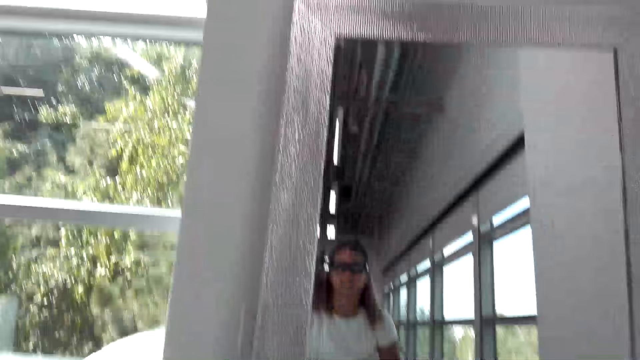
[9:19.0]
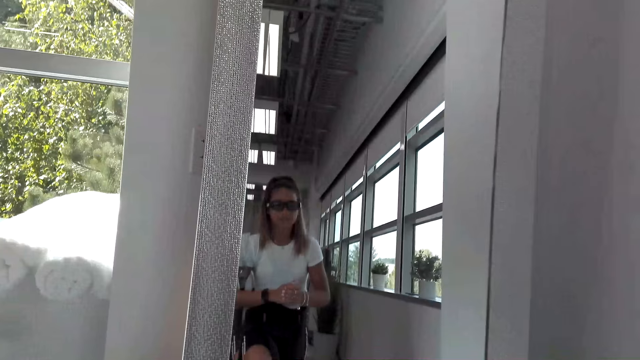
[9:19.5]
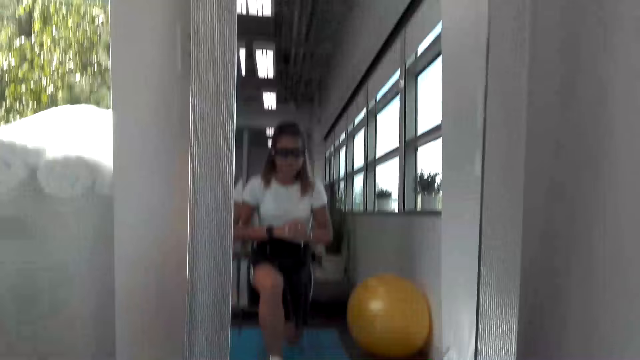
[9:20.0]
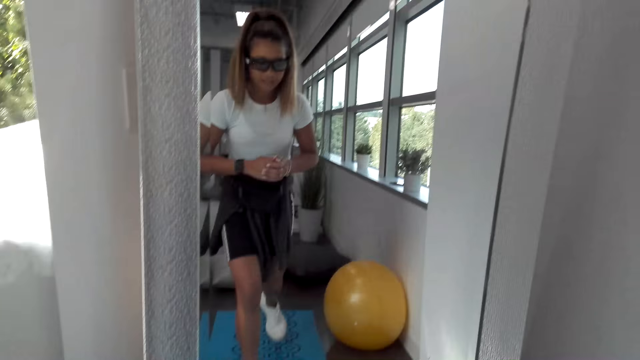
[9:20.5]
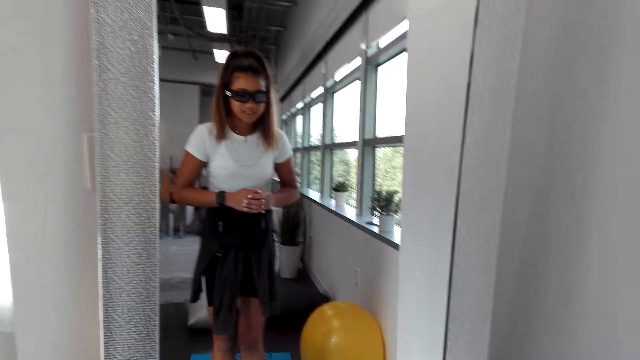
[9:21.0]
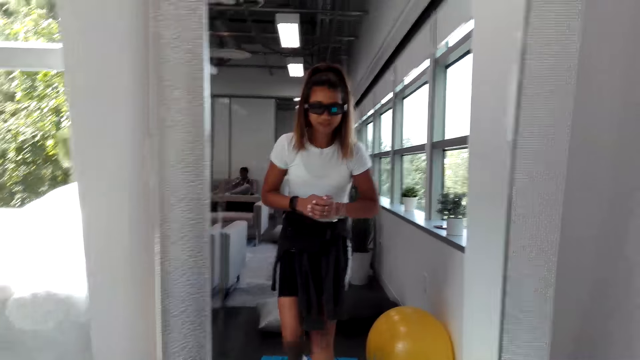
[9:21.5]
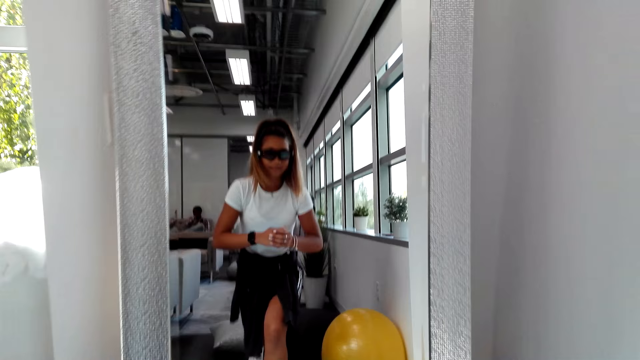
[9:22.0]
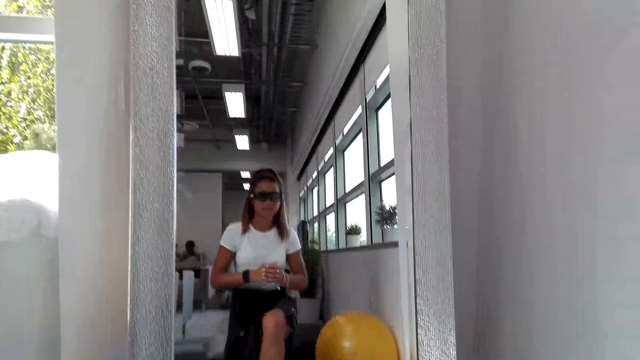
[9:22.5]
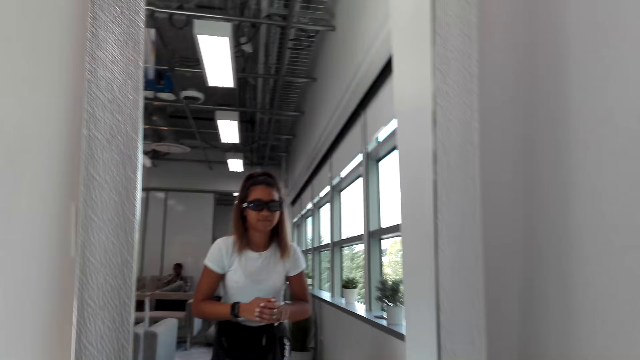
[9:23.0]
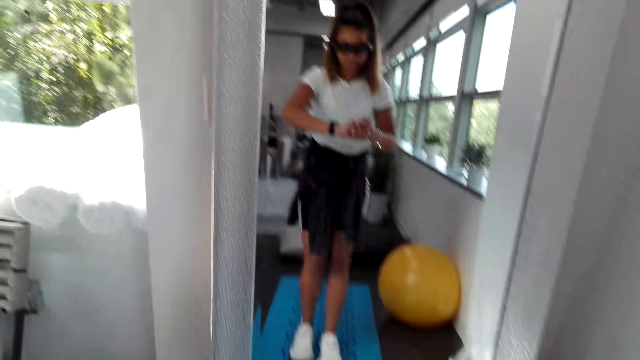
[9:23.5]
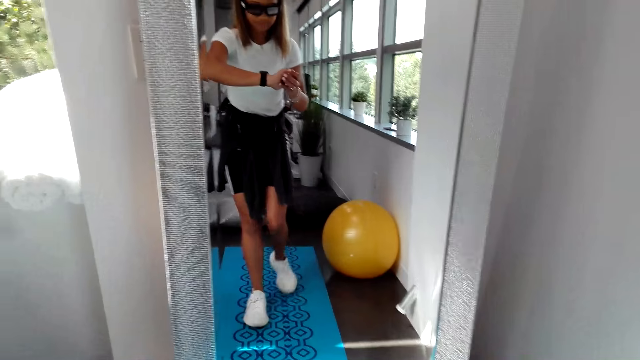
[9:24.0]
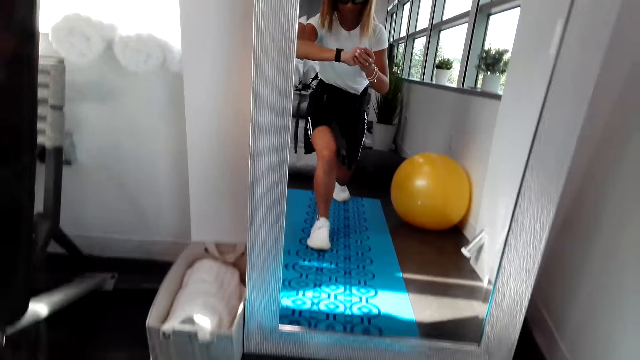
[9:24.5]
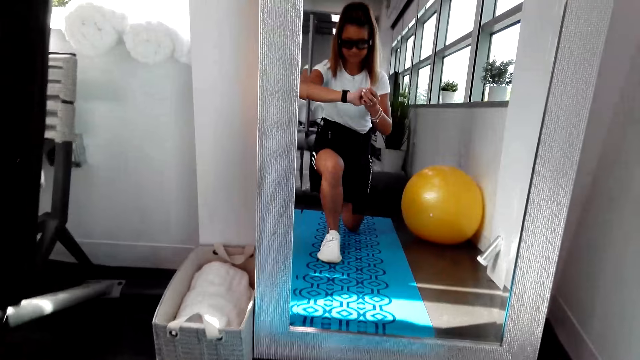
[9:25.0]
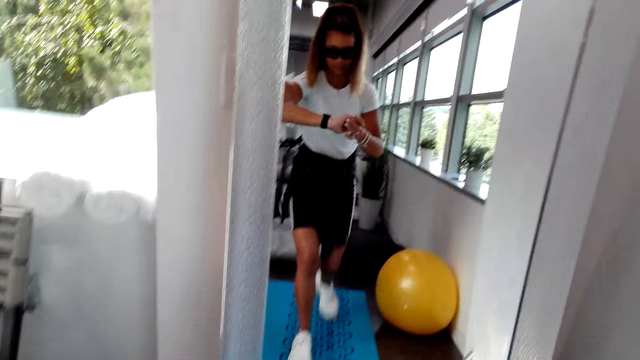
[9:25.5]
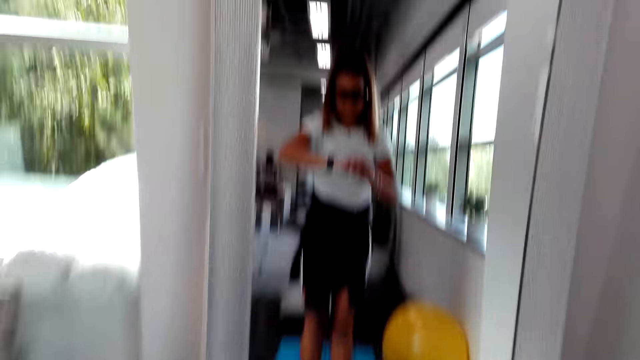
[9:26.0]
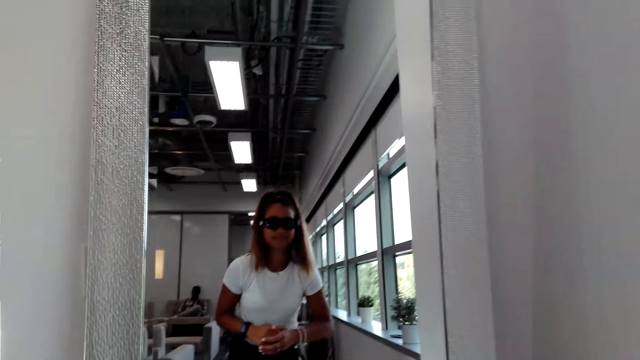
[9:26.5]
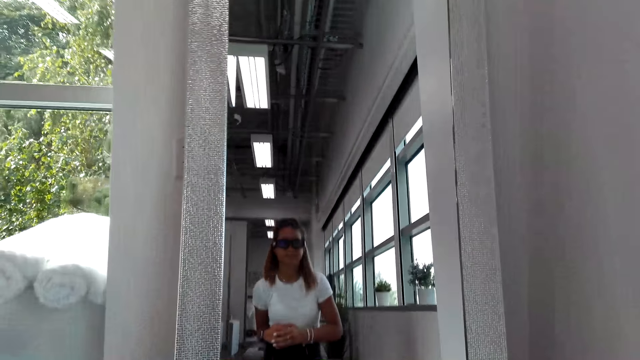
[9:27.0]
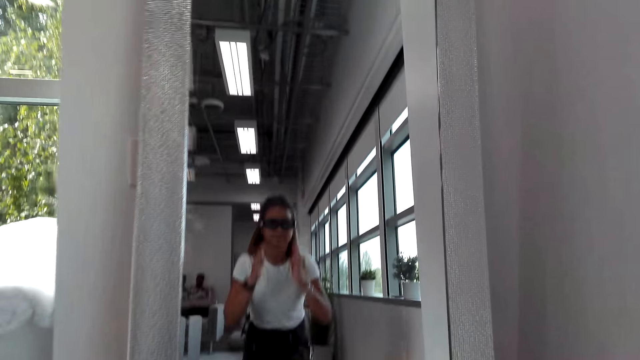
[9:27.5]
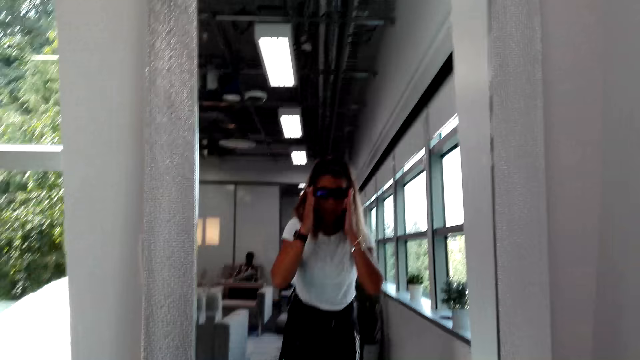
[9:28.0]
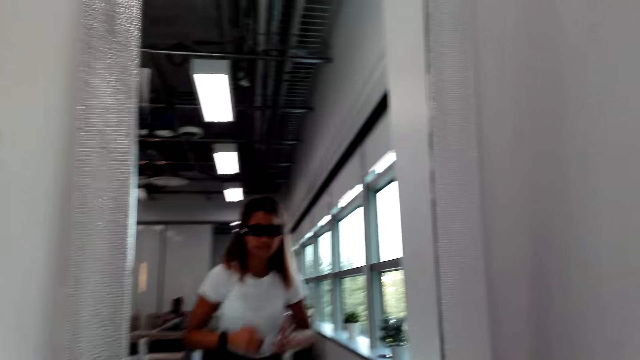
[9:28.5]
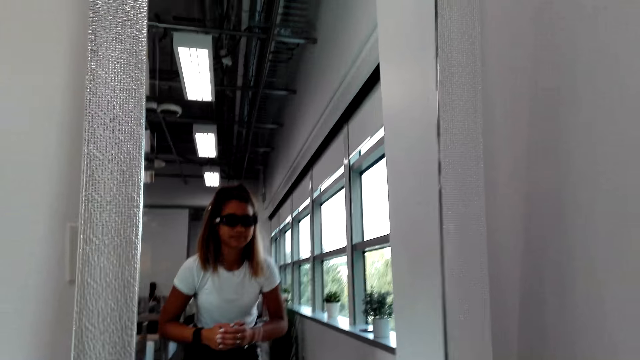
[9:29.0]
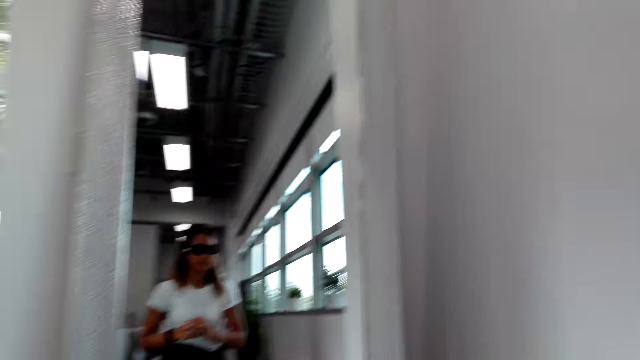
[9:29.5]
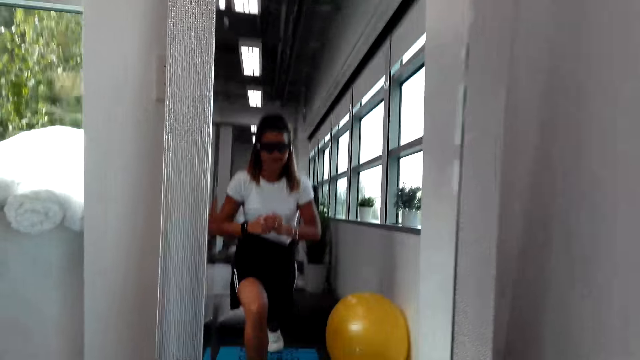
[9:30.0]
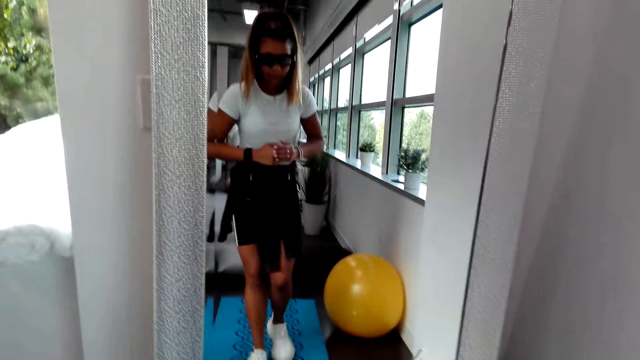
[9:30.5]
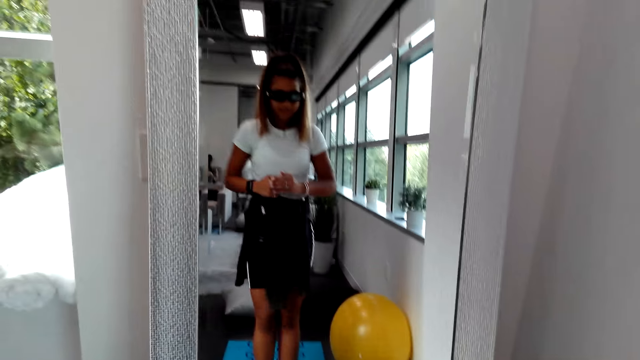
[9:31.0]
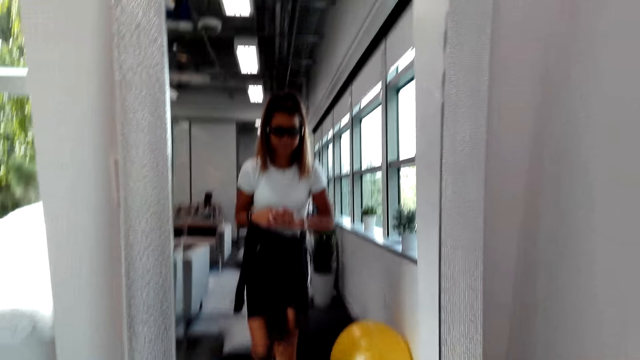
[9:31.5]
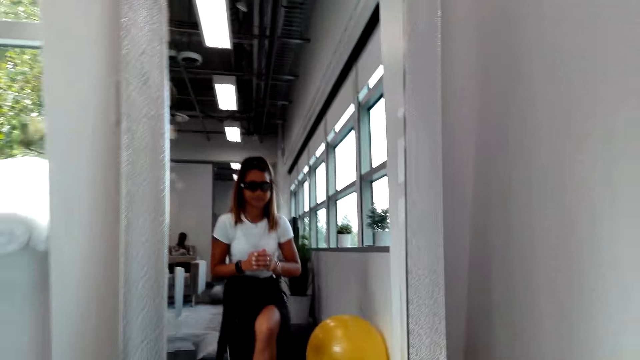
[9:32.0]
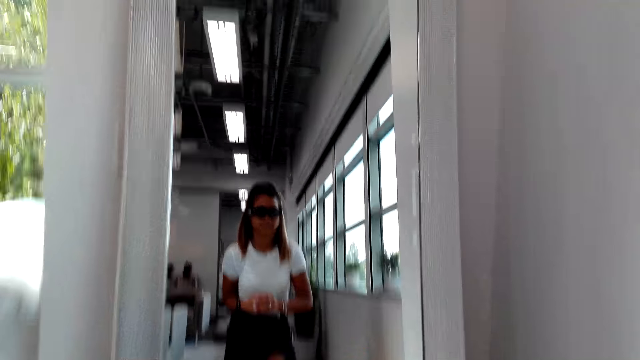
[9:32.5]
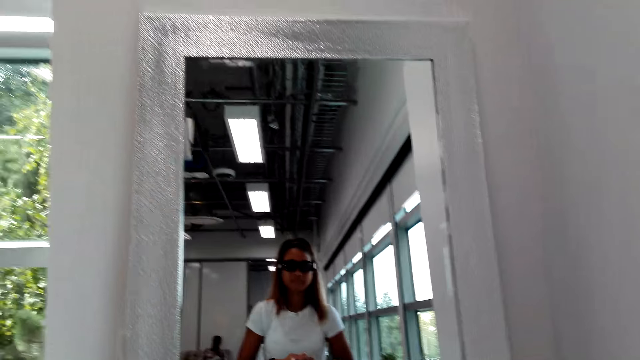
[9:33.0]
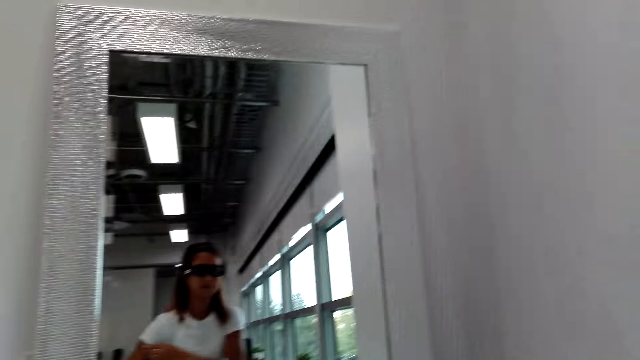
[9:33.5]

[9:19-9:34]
The camera wearer works out in a room. They look at the watch. A woman looks at the watch. She stretches the legs, touches the specs on her head, moves forward and moves backwards.

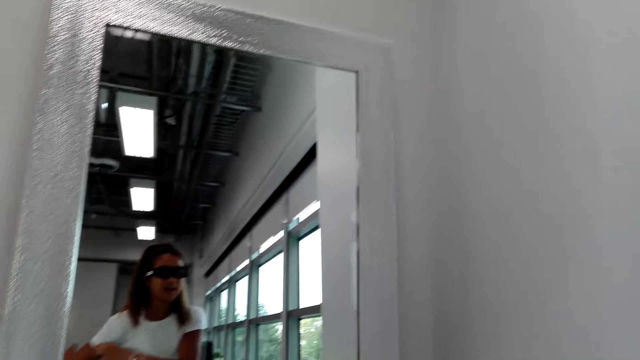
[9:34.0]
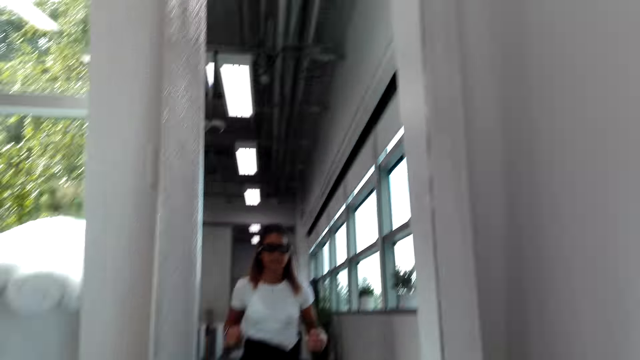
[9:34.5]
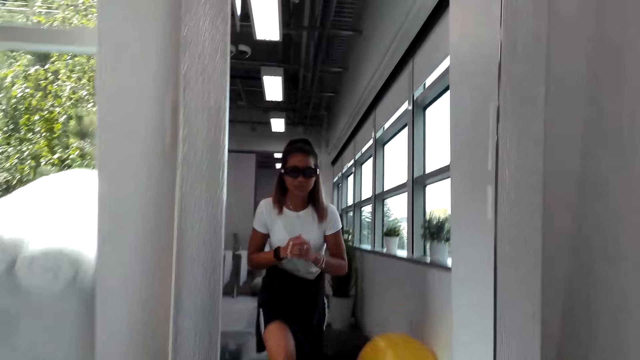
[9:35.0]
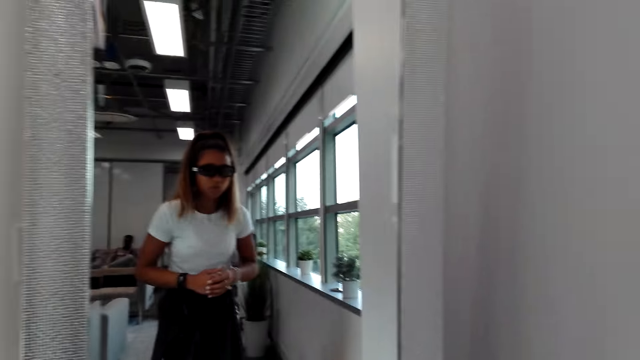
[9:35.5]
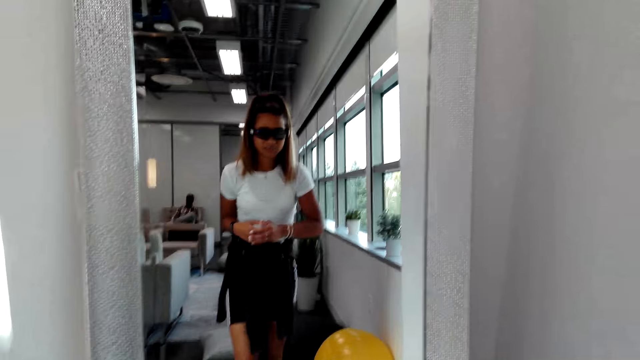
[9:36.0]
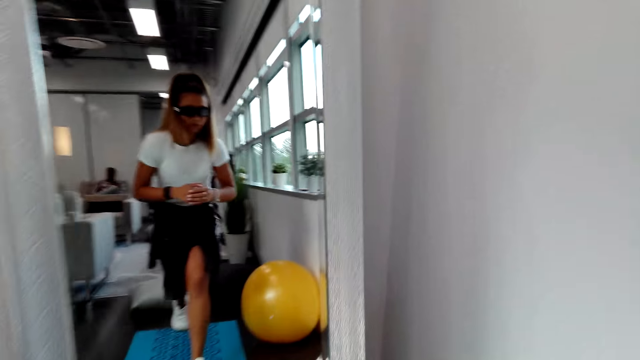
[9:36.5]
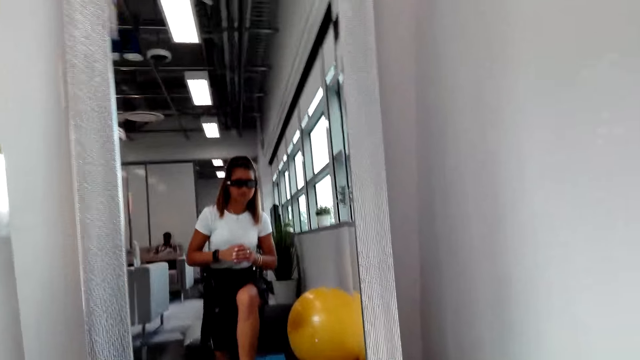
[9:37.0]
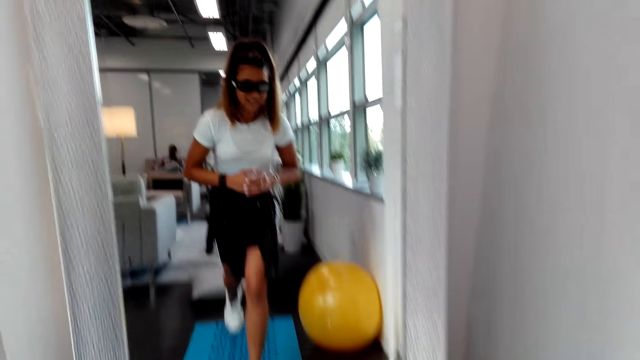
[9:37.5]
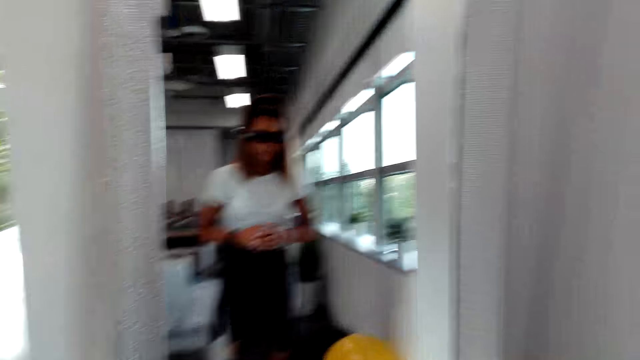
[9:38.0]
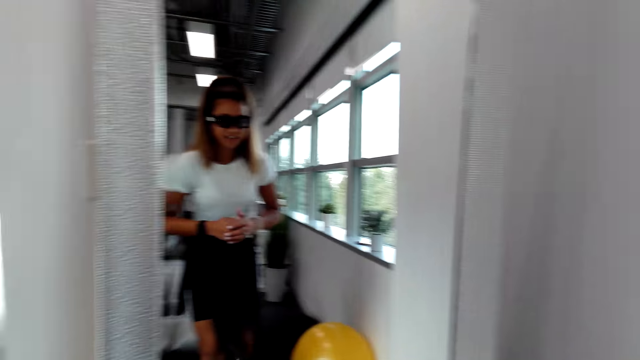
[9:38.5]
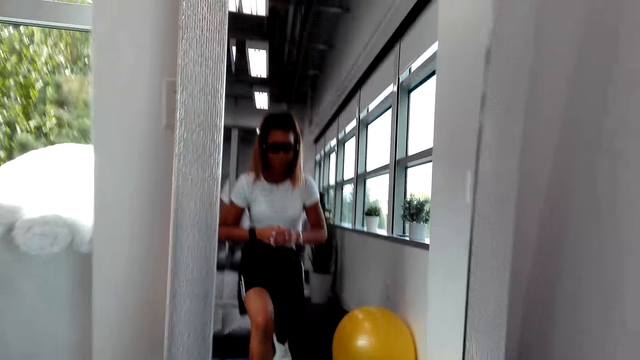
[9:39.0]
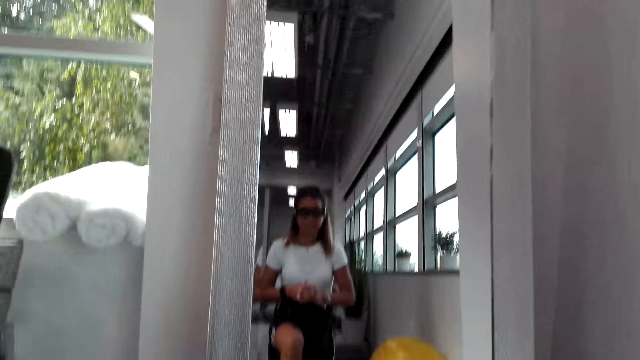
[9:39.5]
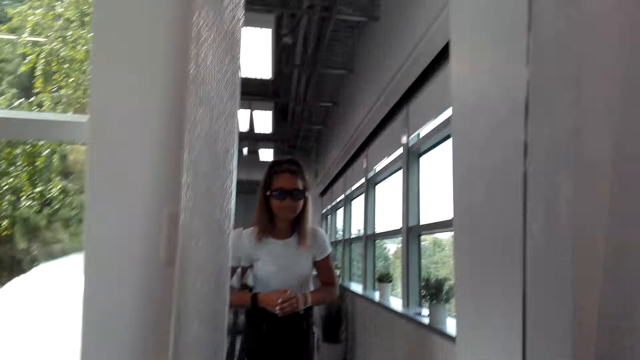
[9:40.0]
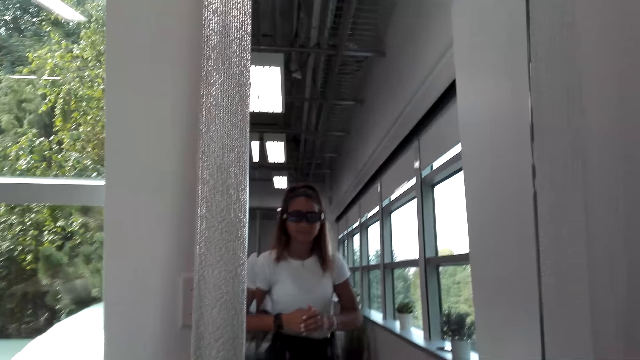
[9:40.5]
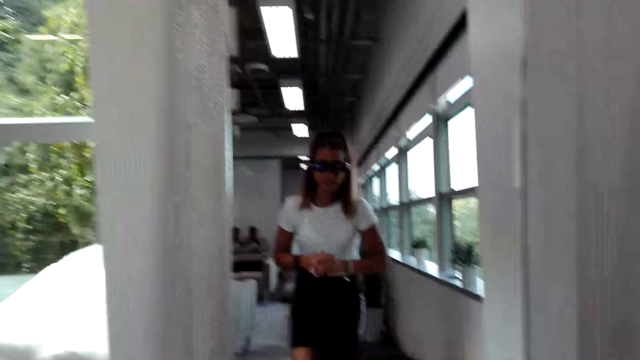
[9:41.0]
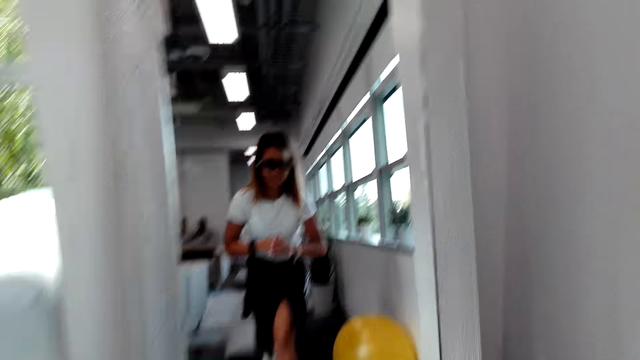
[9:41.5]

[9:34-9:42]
A woman stretches the legs. The camera wearer converses with the woman.
